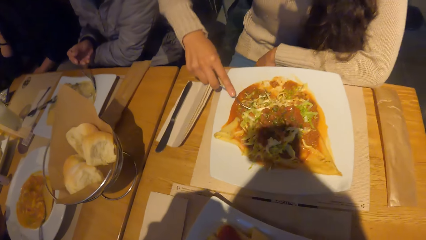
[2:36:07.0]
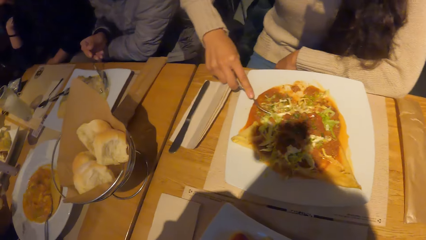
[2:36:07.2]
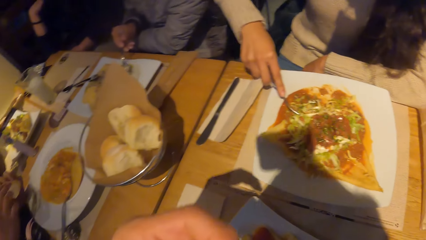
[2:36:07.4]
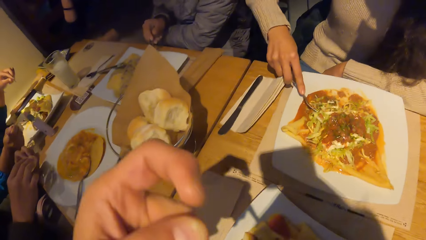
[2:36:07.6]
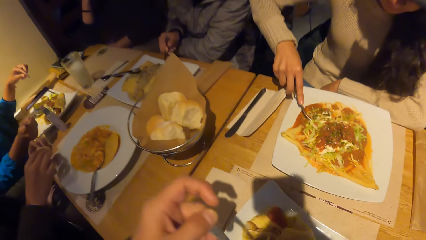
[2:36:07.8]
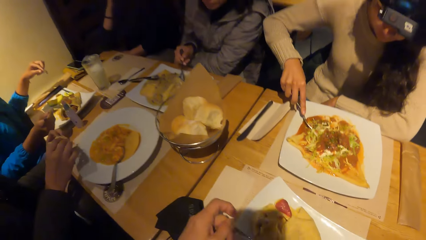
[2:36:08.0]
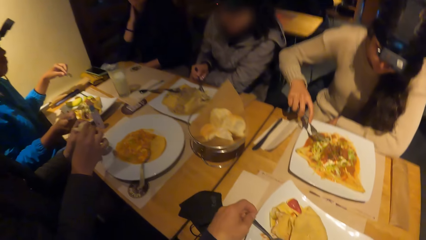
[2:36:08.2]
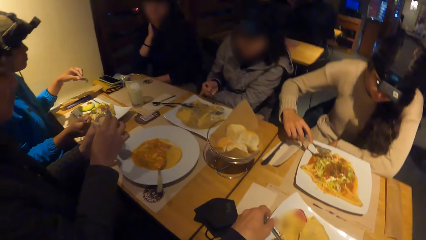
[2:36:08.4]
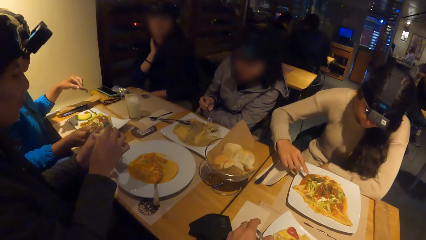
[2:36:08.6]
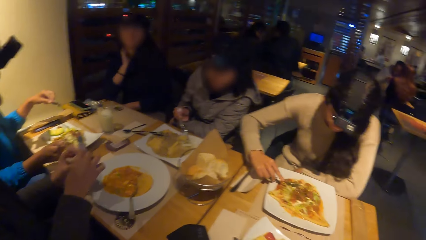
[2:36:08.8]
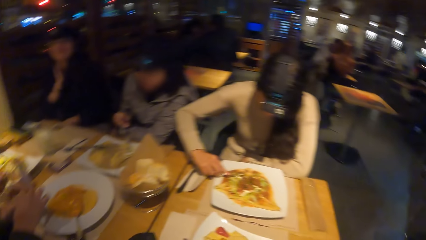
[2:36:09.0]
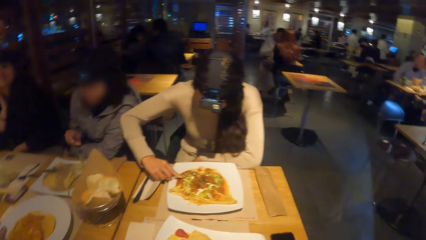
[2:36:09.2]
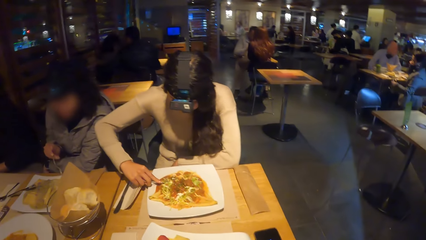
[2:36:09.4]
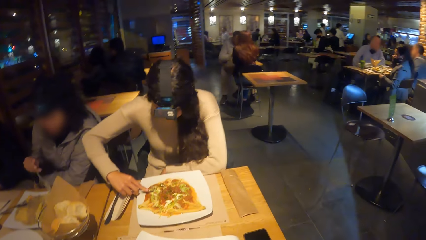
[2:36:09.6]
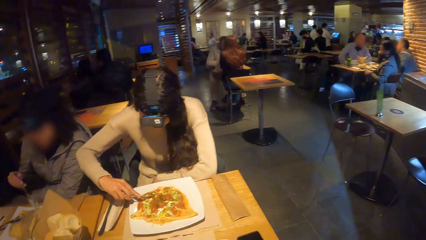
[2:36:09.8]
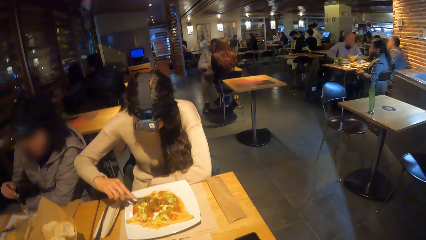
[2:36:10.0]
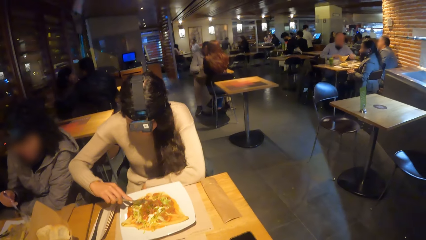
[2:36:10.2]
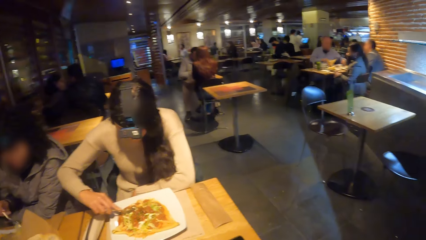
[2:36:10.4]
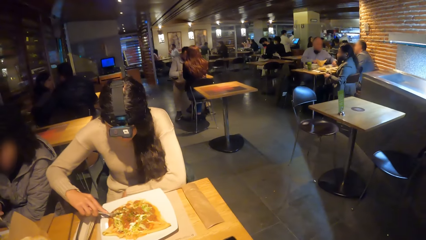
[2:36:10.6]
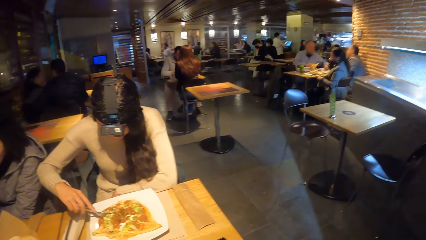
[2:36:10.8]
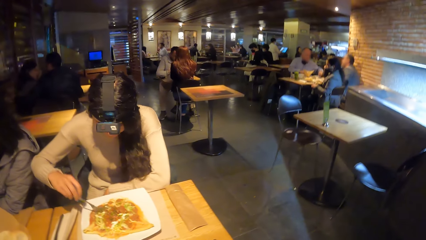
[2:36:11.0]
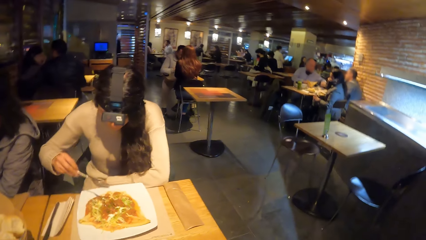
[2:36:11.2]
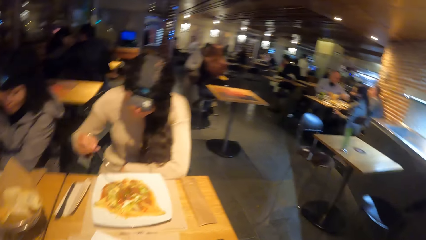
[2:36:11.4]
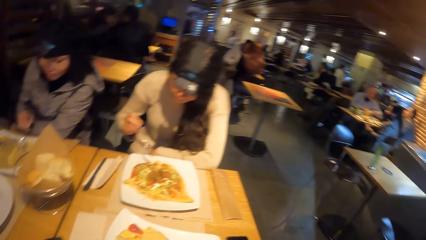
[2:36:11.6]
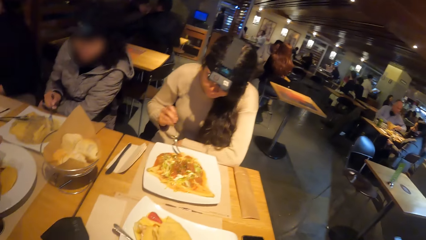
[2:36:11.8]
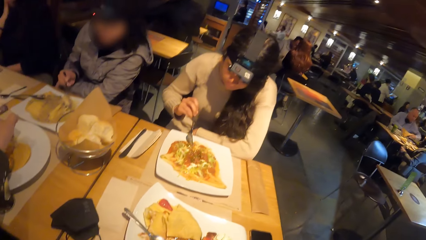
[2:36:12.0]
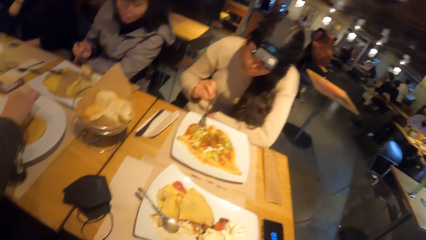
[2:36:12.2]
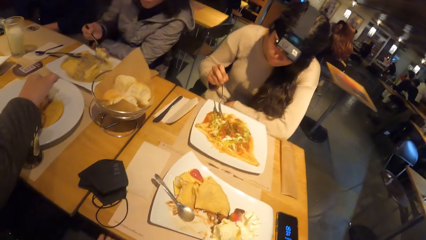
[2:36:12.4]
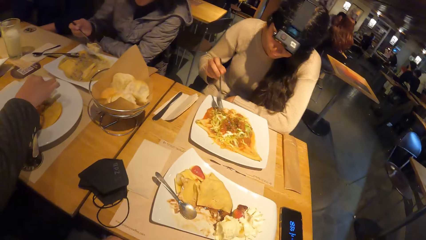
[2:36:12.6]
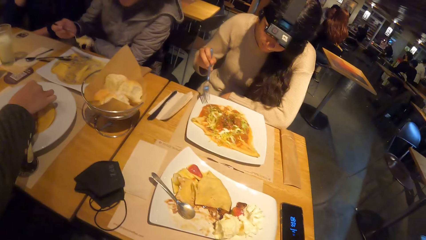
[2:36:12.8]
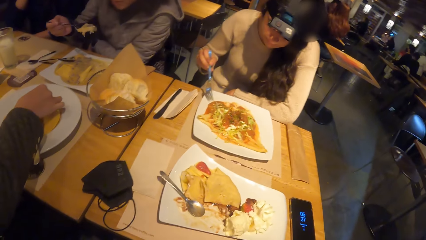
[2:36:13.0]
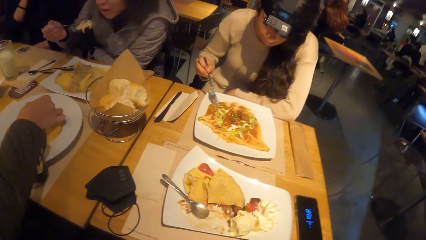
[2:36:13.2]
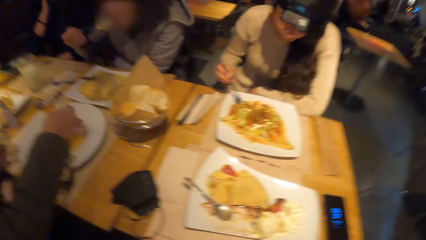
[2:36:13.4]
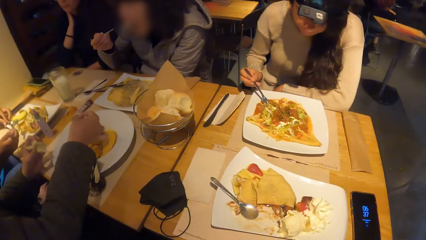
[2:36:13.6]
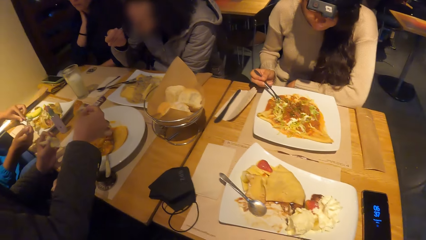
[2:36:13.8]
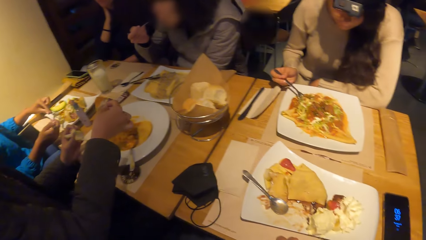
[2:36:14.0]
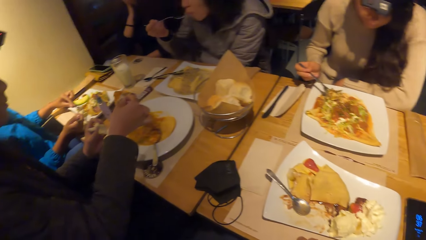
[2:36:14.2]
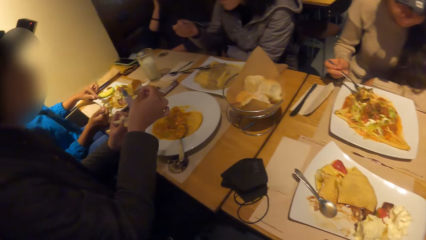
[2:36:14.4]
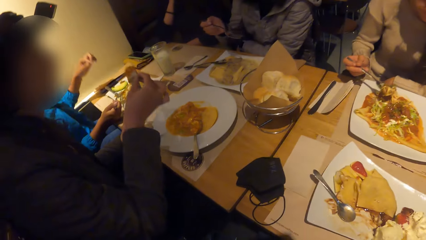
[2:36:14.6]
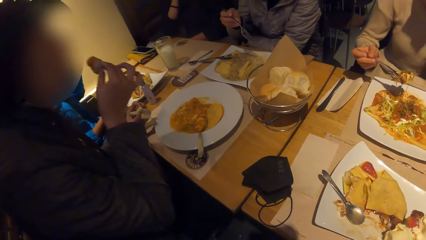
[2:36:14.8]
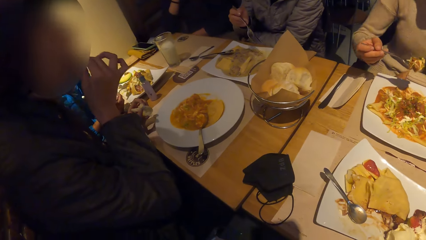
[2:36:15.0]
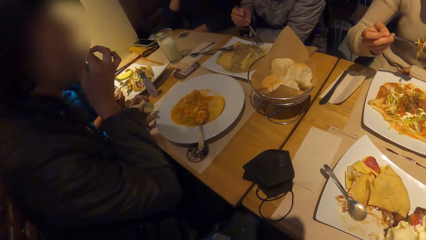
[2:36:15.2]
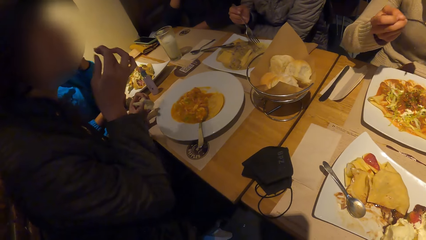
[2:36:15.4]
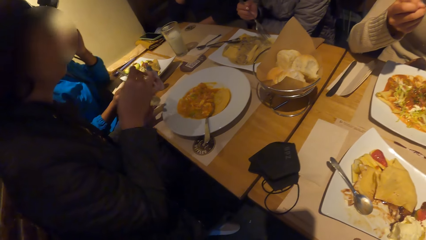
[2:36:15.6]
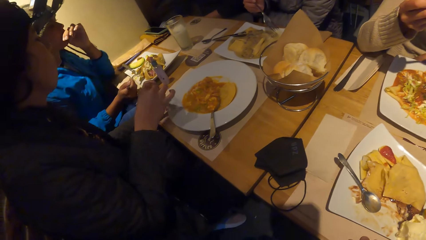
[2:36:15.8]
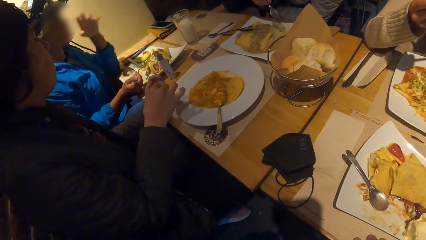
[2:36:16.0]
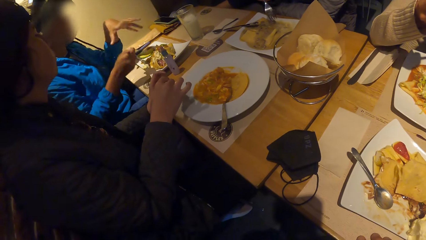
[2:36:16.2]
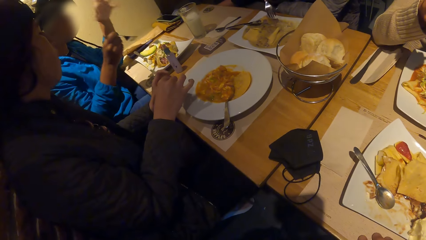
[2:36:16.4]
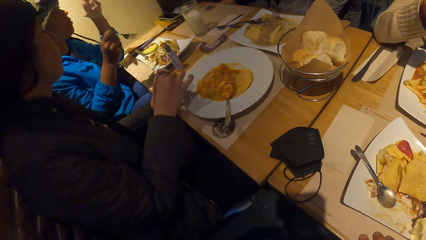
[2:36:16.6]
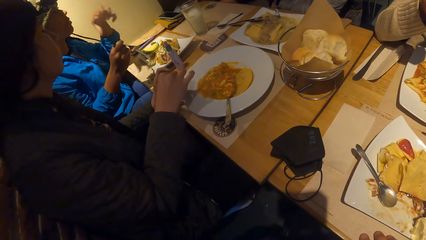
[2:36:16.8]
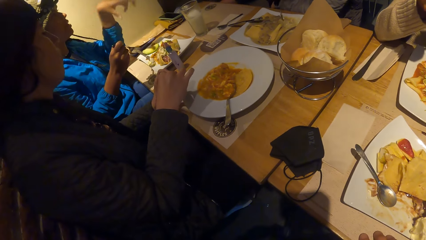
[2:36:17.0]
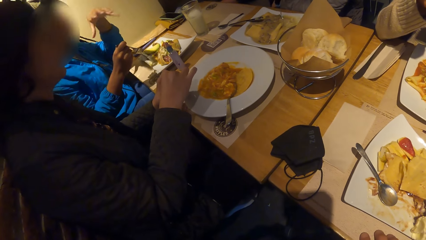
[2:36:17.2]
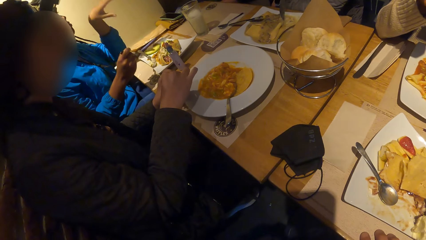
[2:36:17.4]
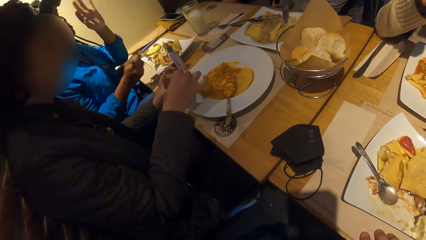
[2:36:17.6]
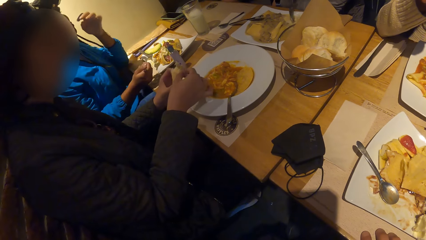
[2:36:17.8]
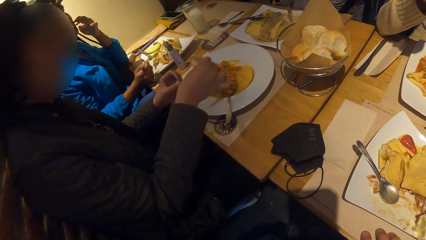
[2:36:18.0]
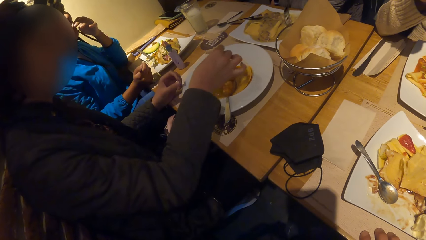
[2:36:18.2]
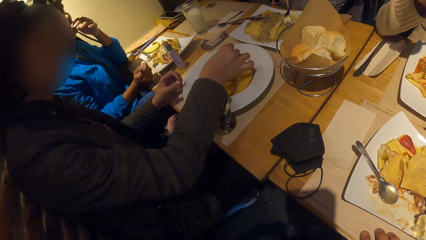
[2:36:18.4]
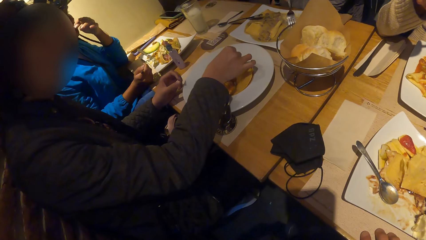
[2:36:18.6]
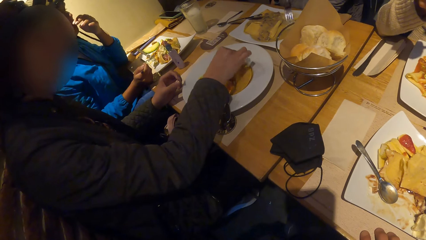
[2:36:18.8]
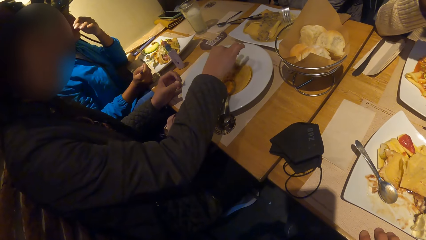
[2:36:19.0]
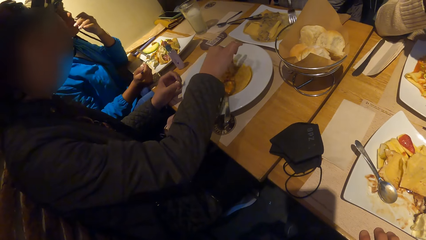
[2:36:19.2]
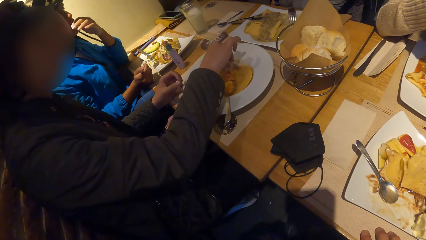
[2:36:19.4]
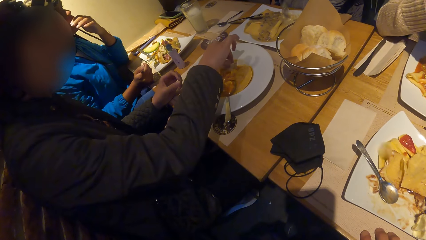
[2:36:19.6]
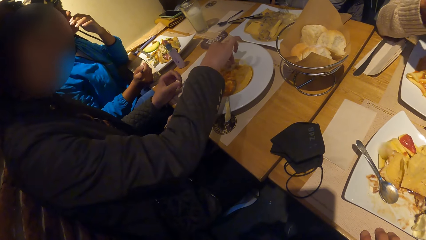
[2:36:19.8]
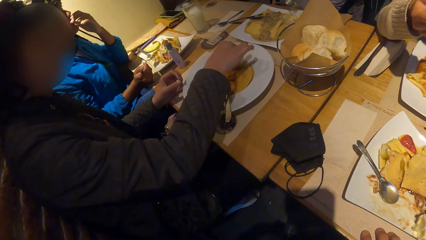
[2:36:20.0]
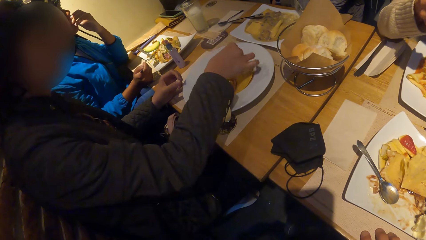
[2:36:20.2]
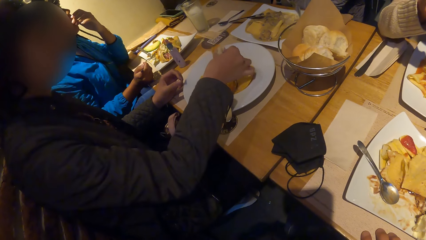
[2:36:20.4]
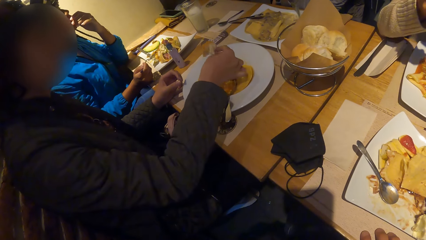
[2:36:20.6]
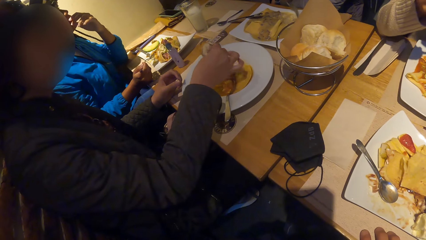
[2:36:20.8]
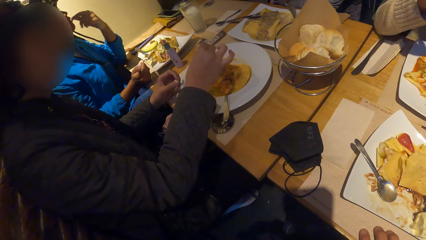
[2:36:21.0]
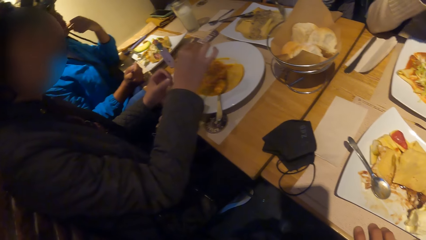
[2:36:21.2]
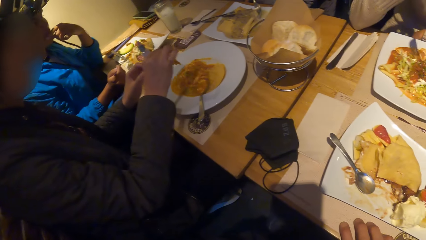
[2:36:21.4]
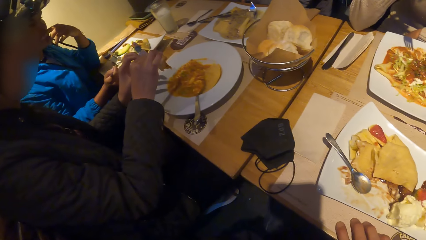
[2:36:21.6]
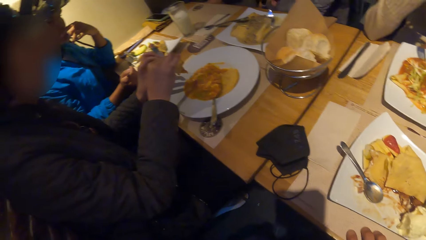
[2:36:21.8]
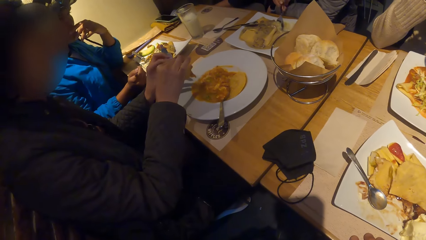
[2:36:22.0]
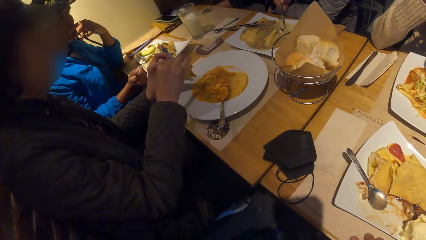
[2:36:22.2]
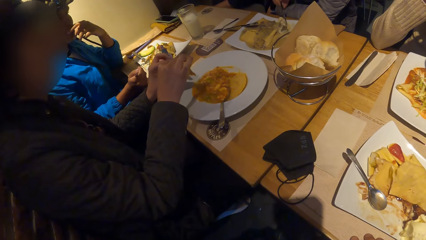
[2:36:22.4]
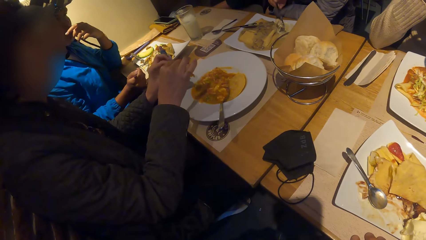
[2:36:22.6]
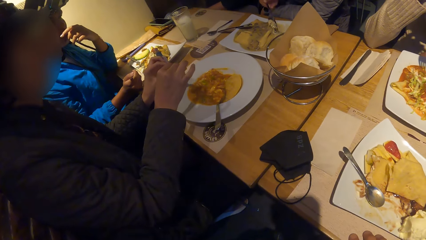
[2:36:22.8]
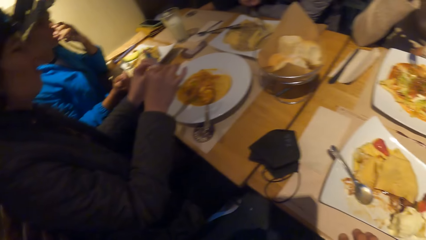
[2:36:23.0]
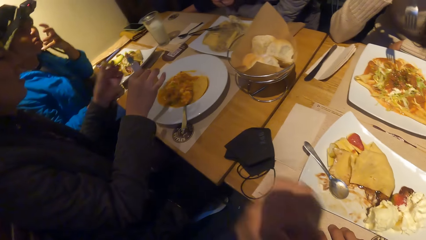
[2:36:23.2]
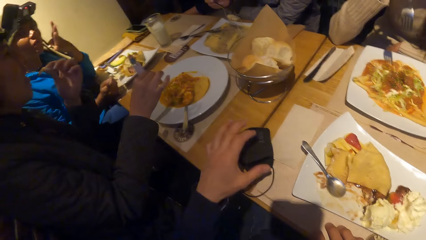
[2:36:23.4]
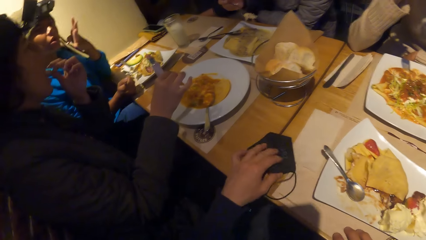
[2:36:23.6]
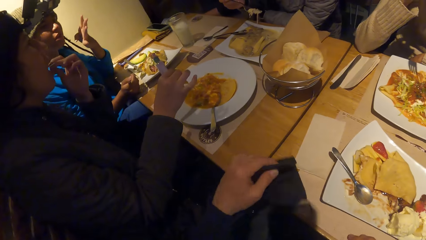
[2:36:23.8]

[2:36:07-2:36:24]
The woman eats tacos with the spoon in her right hand. Another woman eats the bread with the taco sauce with her right hand. A person eats the crepes. Another person holds the crepes with the right hand and eats the crepes. Another woman interacts with another woman. The second woman eats the bread with the taco sauce with her right hand.
